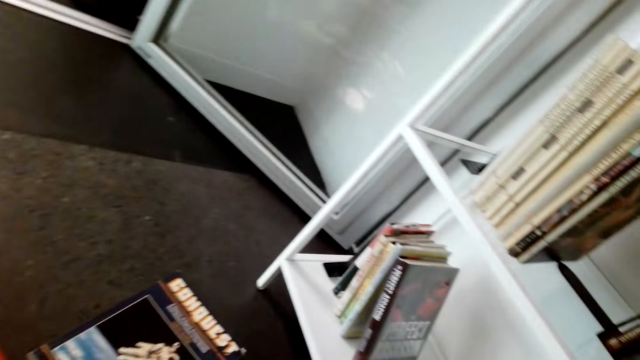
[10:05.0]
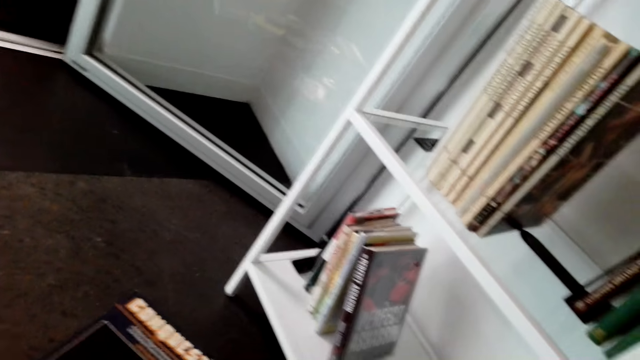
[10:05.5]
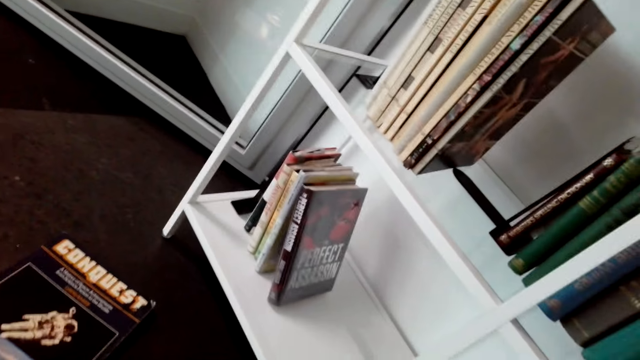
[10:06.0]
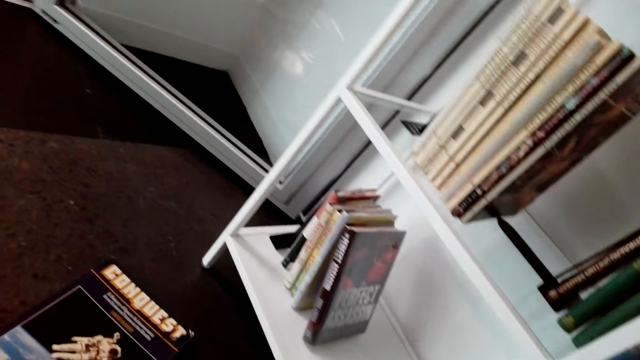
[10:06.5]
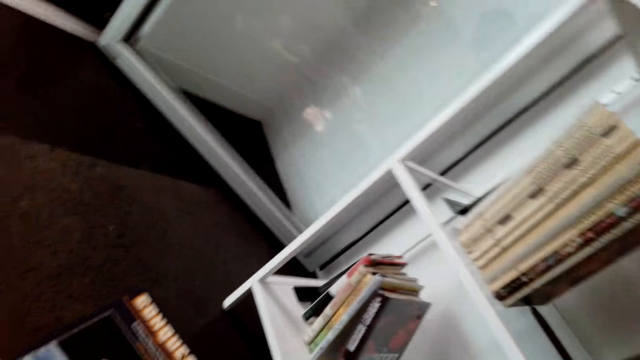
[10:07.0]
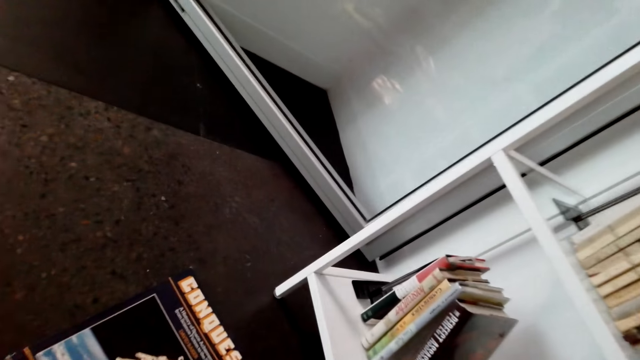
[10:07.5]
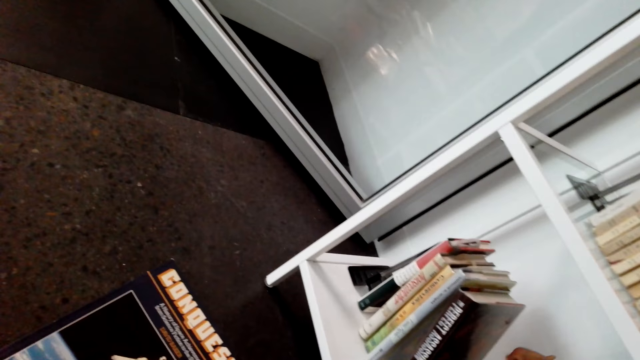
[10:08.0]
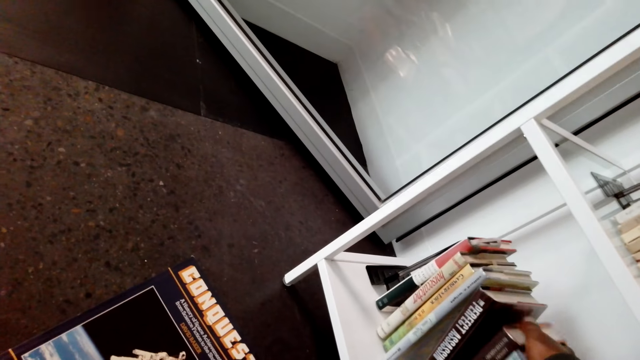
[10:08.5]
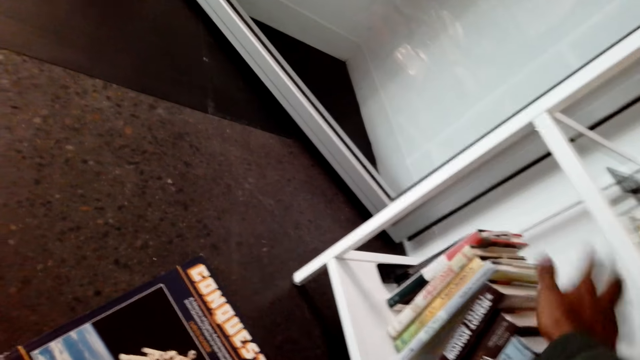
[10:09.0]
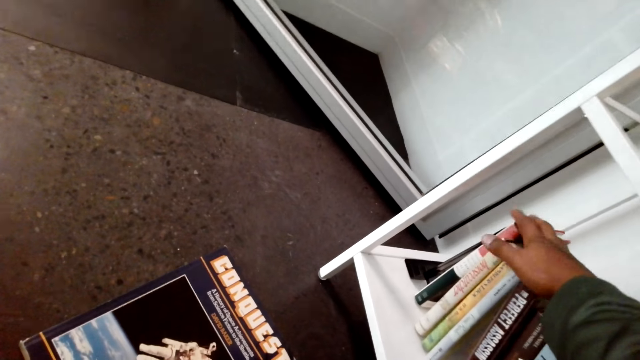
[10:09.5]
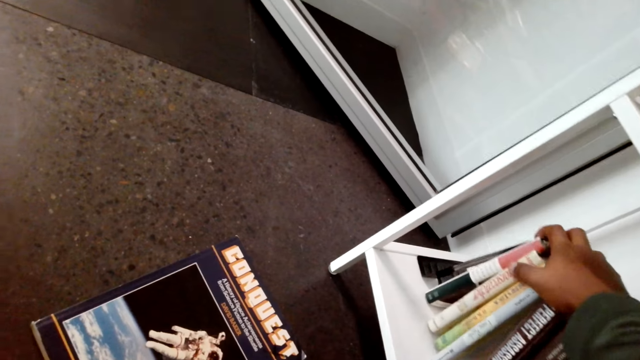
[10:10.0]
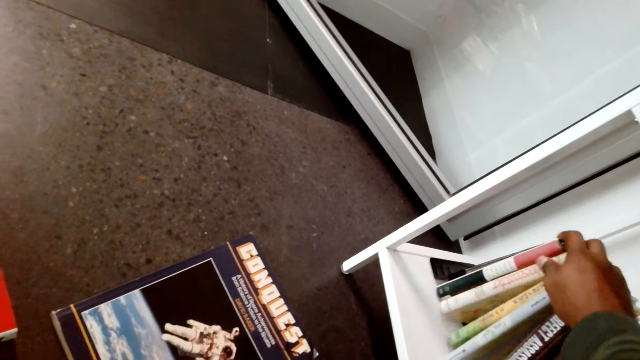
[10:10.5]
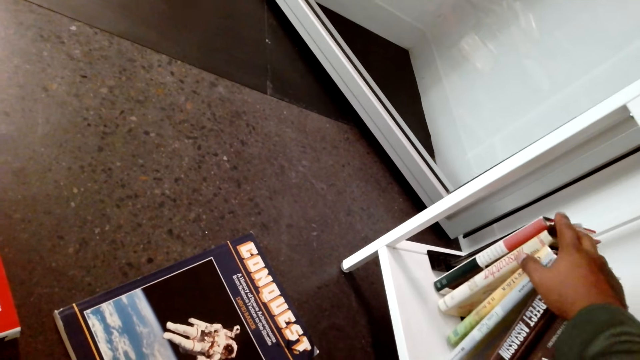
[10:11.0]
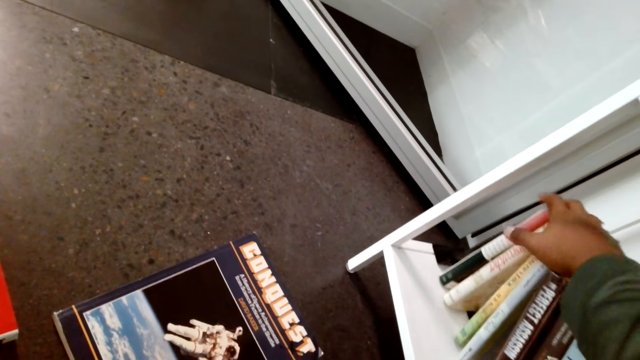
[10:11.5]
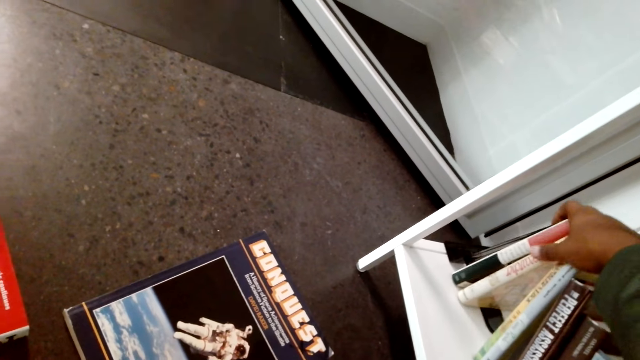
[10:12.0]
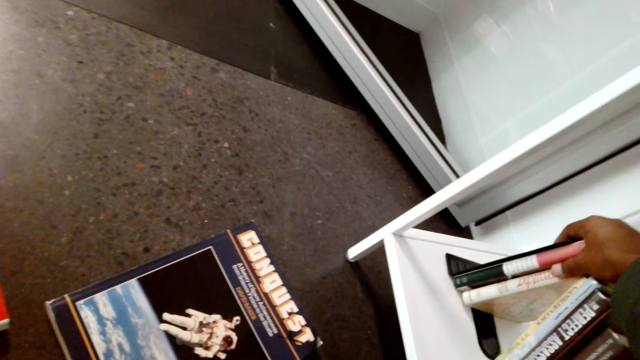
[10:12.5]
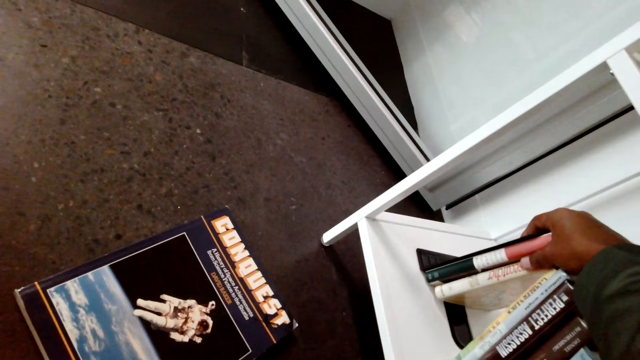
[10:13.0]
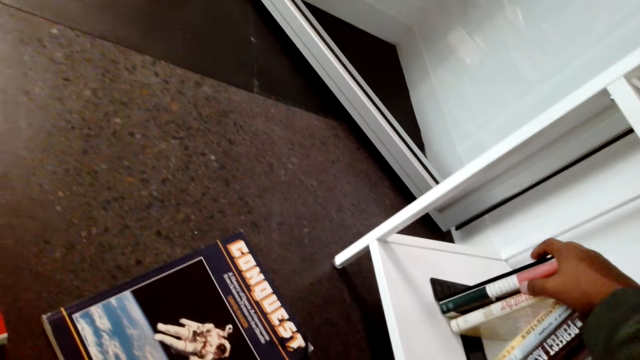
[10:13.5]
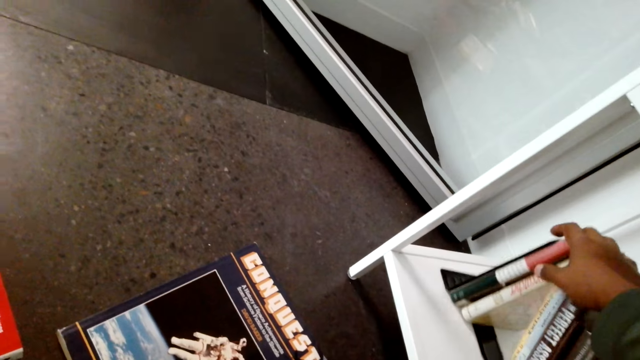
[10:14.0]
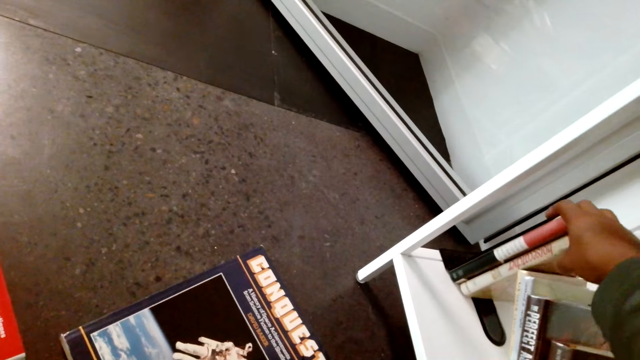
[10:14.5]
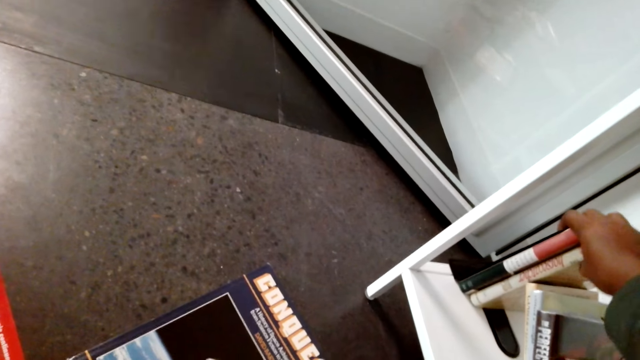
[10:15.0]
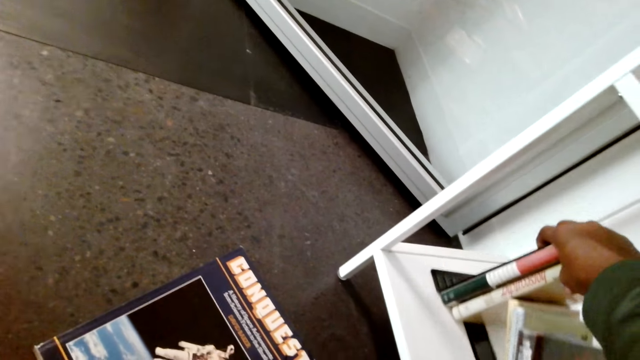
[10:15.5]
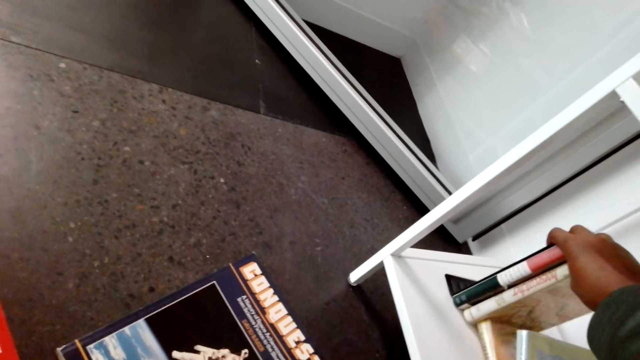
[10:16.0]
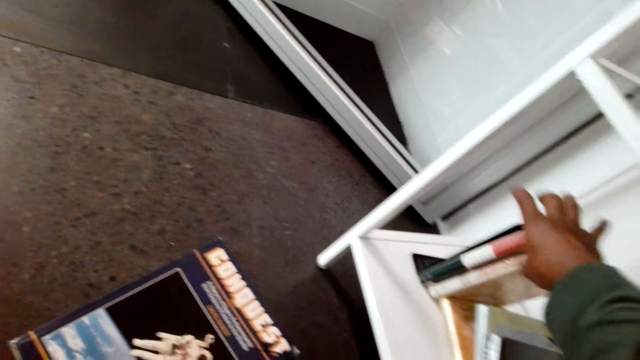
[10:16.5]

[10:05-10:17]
The camera wearer arranges the books on the shelf. They align the books on the shelf. They move the books in the shelf.

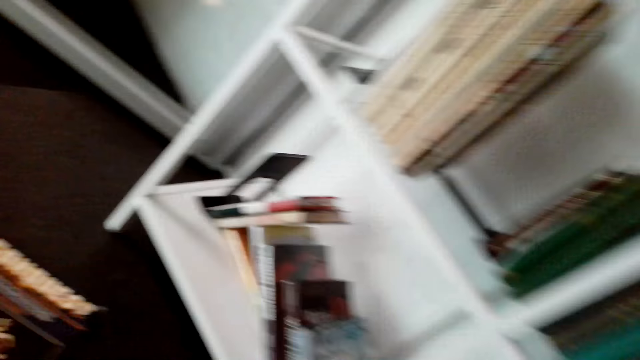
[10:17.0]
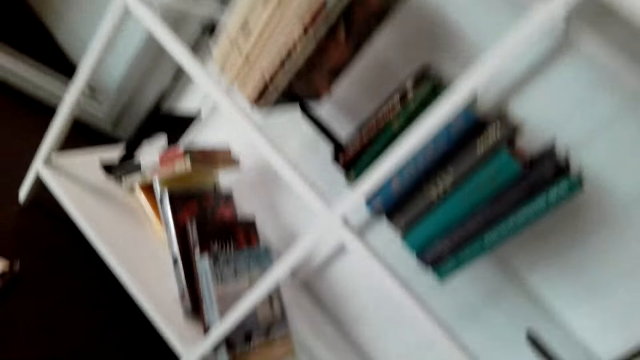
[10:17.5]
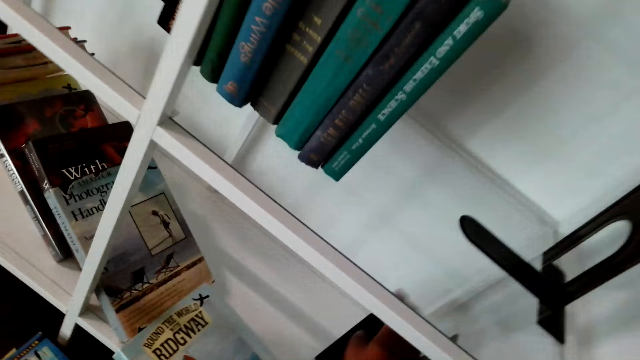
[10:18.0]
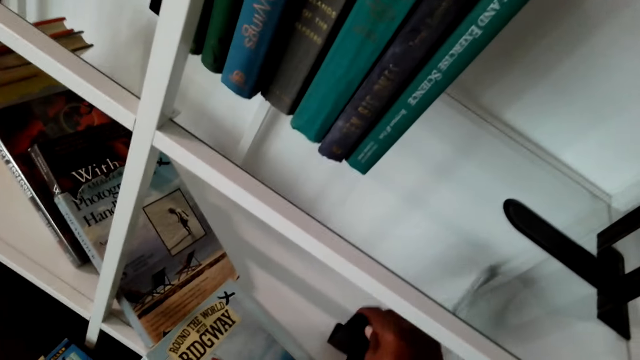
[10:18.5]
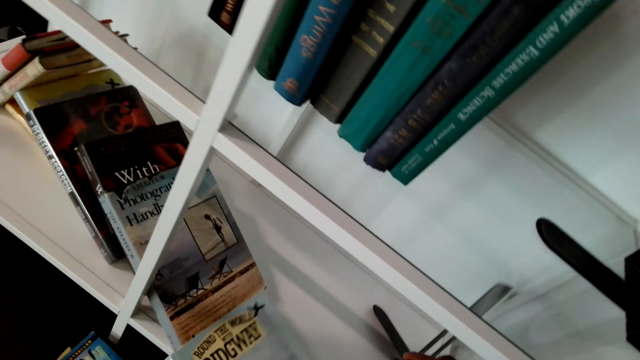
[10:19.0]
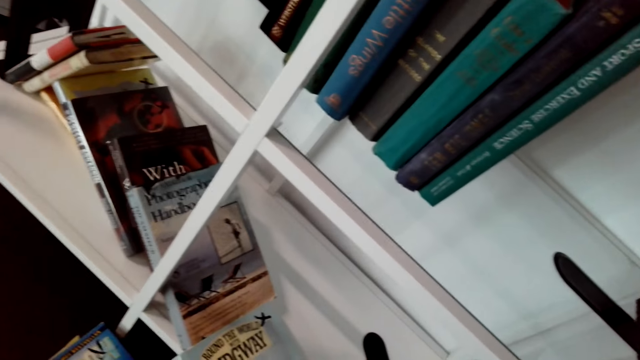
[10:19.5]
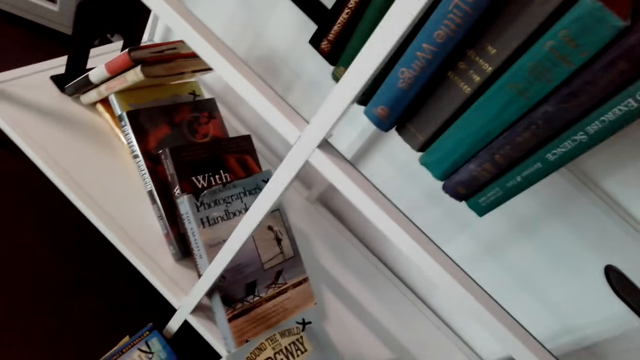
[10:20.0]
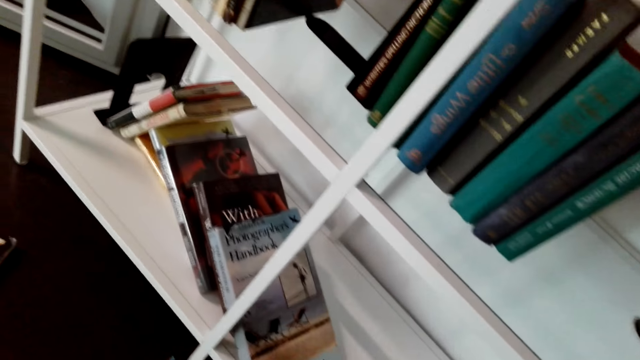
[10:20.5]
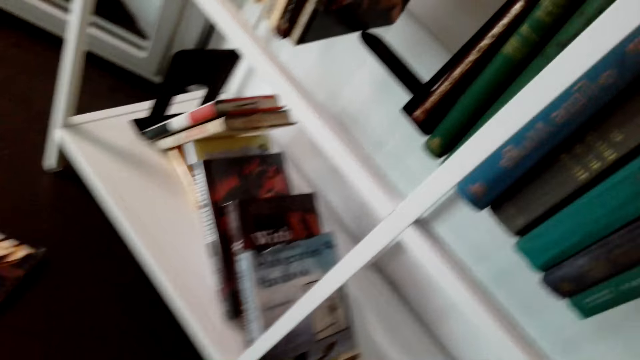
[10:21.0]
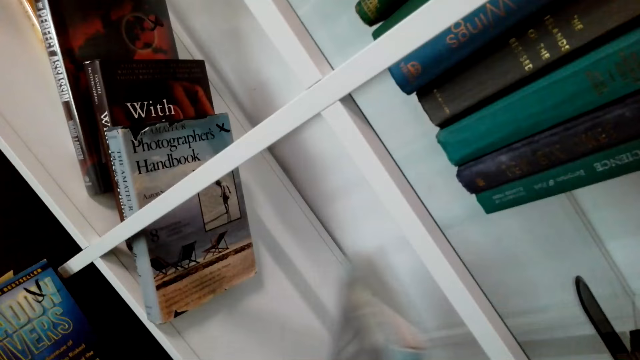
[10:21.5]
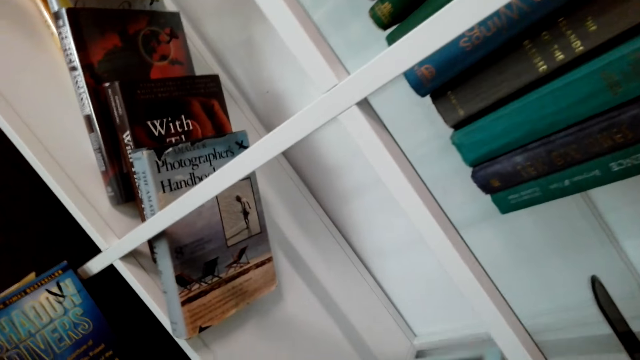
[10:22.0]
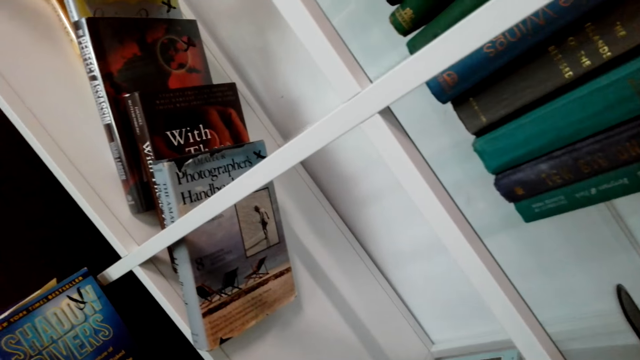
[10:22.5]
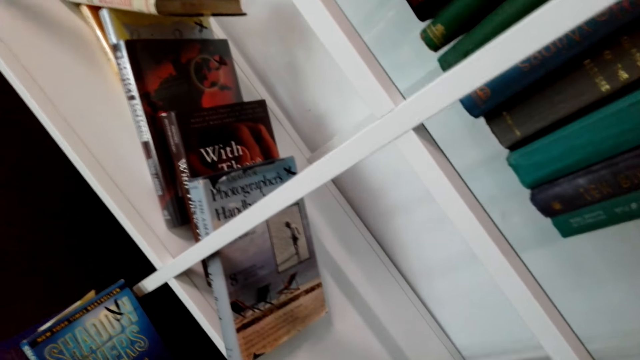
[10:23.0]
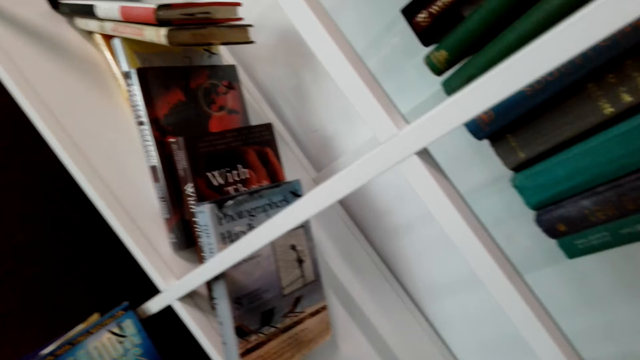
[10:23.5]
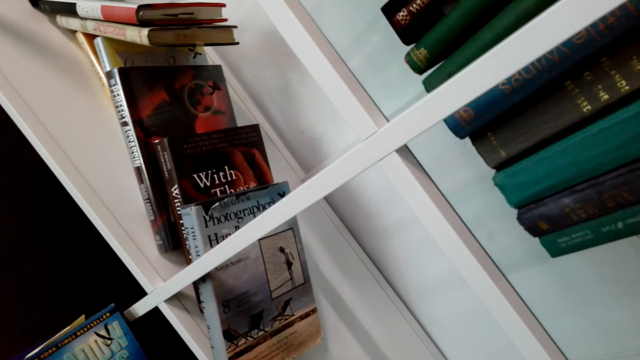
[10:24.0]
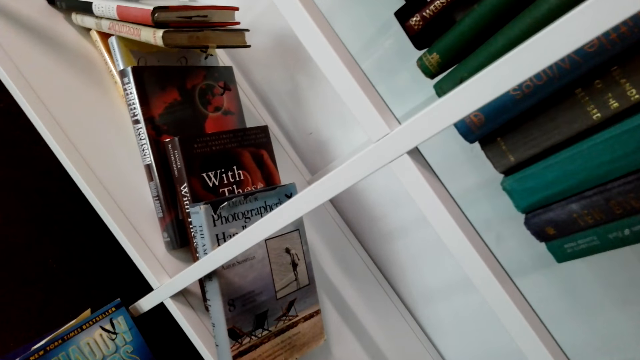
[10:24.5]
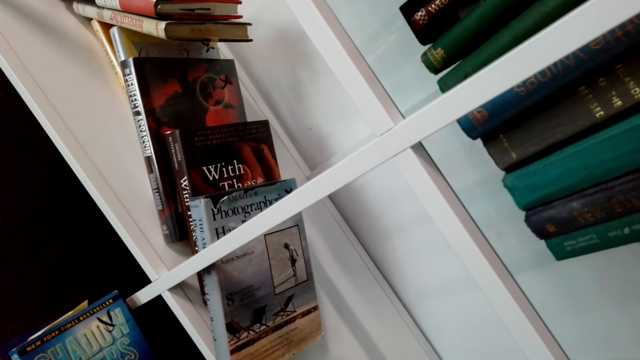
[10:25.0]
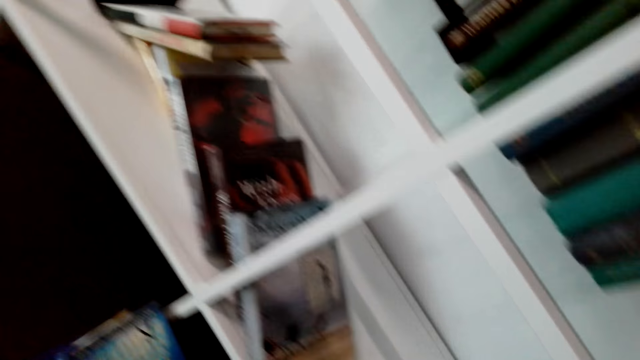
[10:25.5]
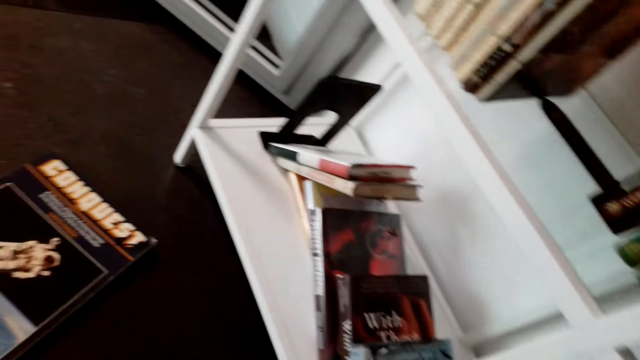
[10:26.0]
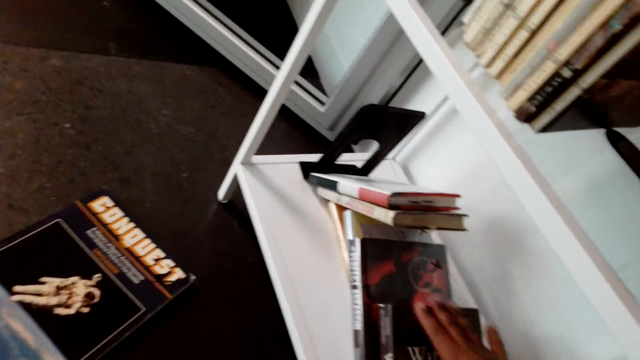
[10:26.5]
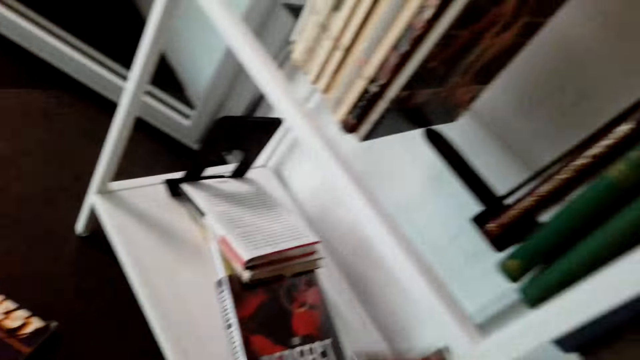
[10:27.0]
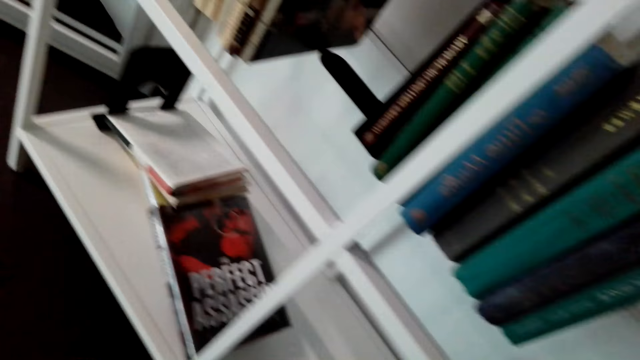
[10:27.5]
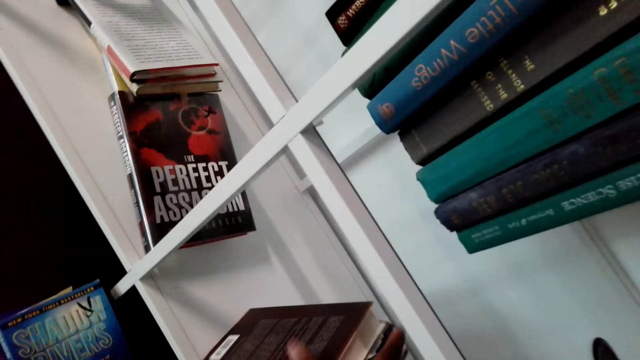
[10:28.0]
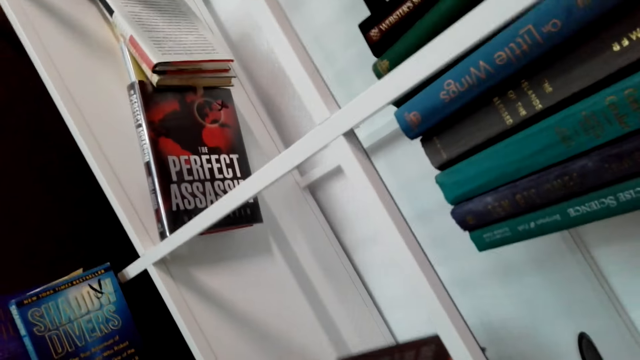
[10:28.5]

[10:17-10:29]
The camera wearer aligns the metal on the shelf. They put the shelf holder in place. They pick up a book. They pick up a book again. They move the books in the shelf.
